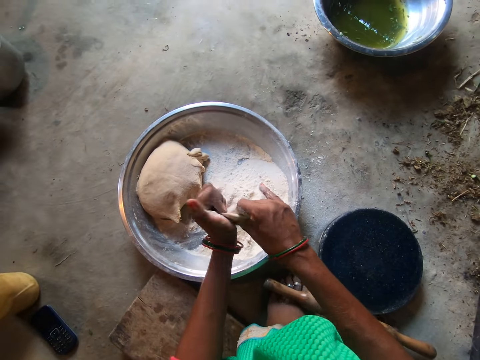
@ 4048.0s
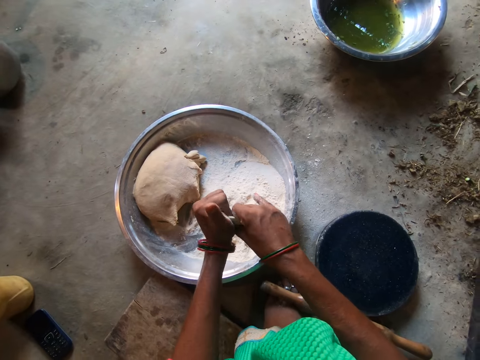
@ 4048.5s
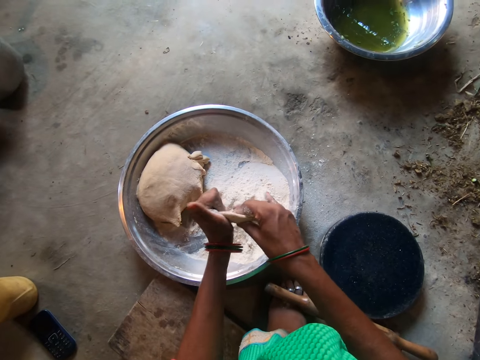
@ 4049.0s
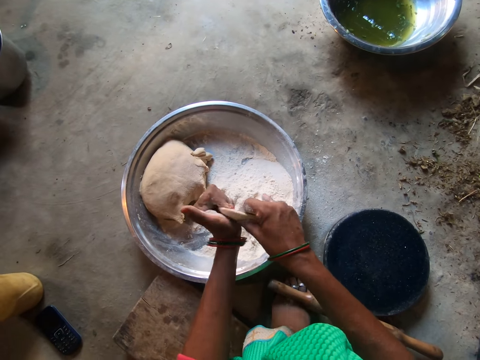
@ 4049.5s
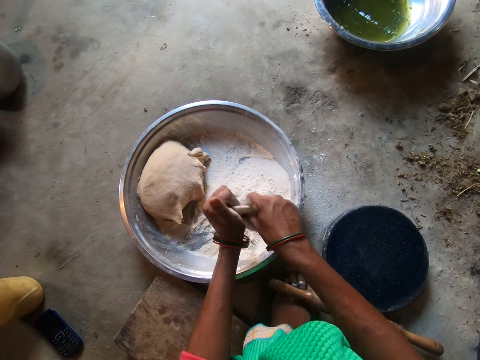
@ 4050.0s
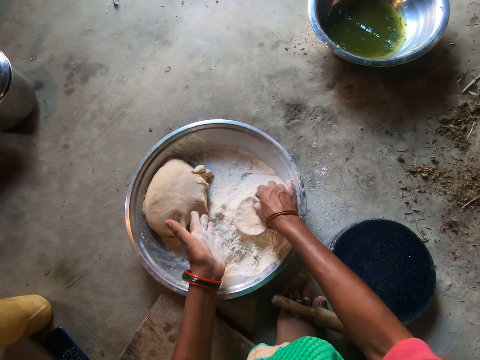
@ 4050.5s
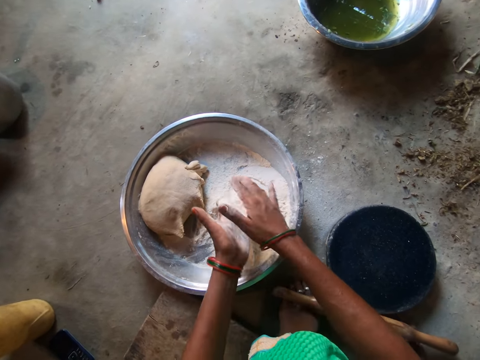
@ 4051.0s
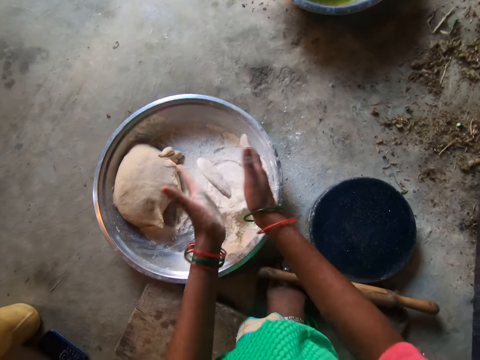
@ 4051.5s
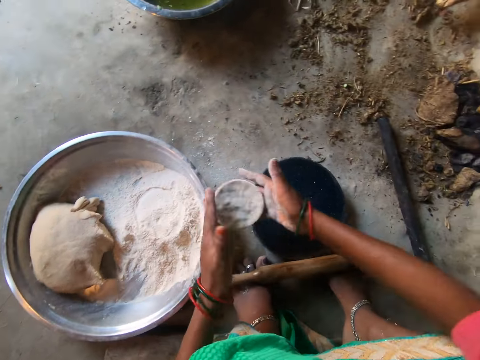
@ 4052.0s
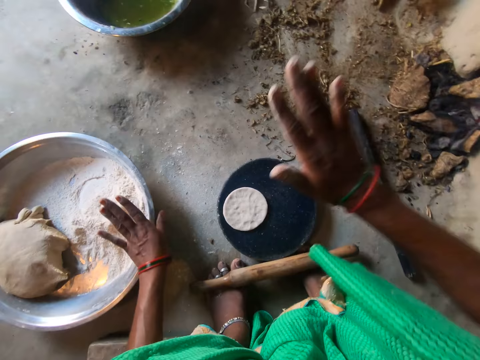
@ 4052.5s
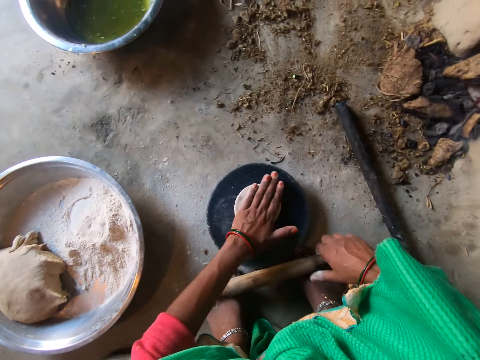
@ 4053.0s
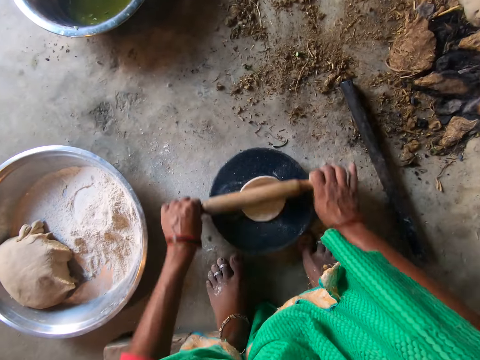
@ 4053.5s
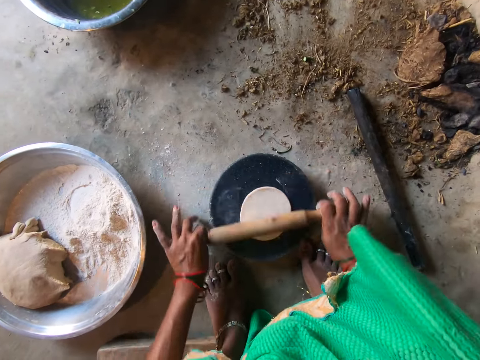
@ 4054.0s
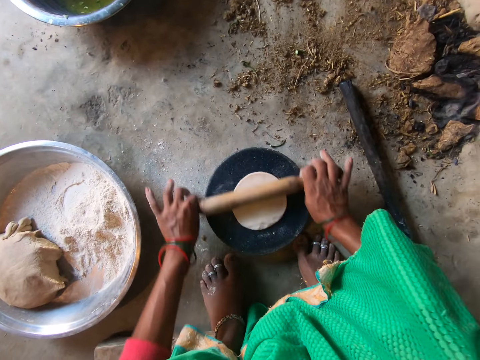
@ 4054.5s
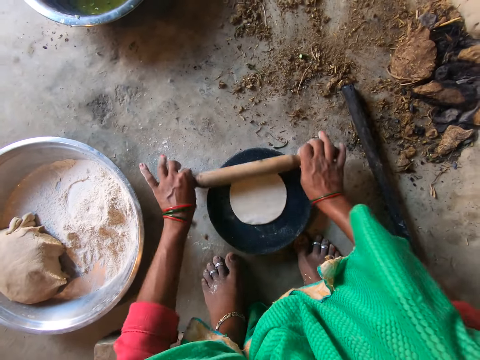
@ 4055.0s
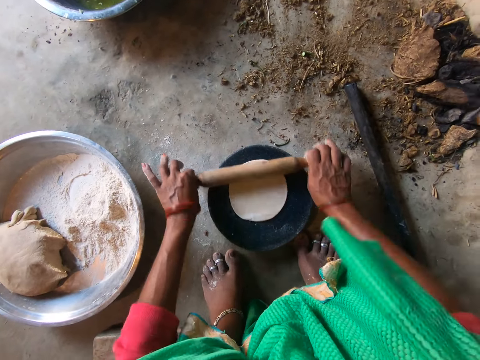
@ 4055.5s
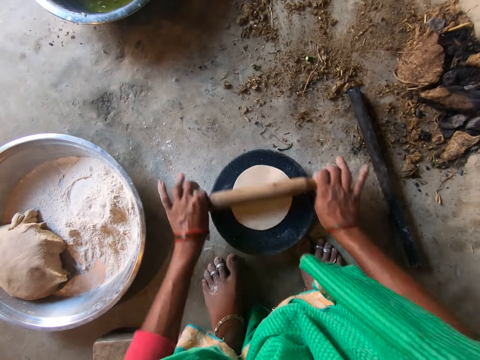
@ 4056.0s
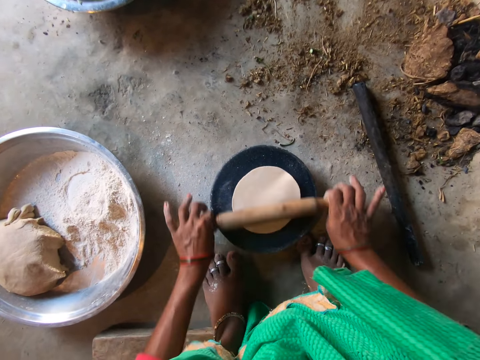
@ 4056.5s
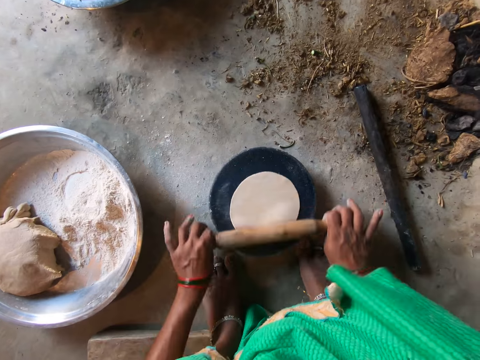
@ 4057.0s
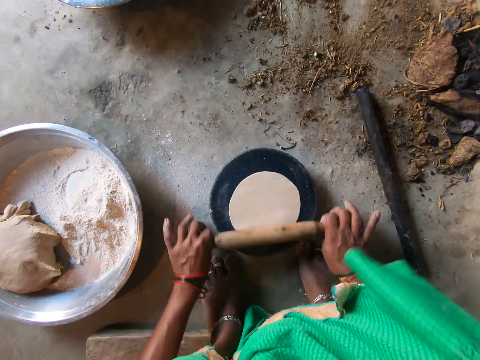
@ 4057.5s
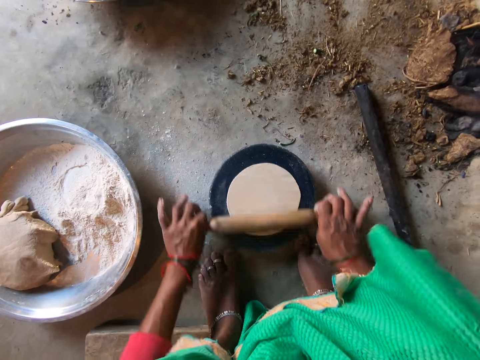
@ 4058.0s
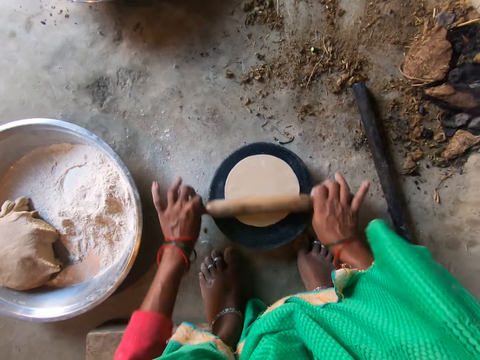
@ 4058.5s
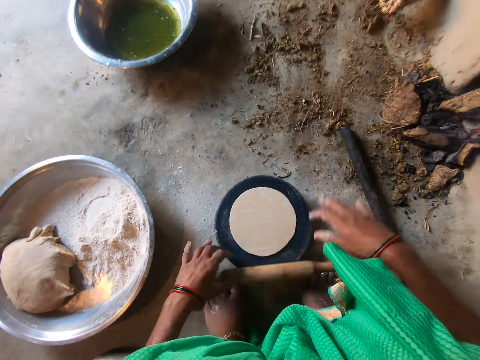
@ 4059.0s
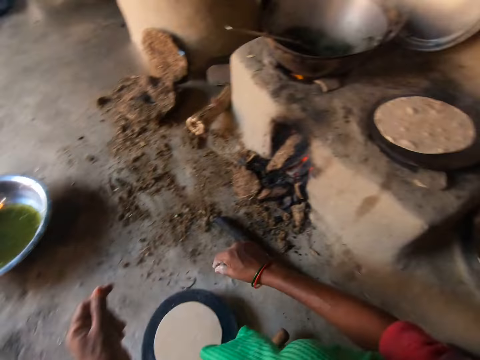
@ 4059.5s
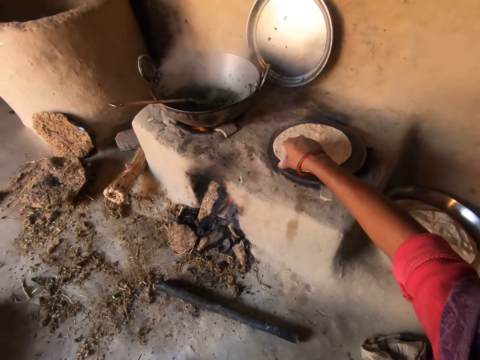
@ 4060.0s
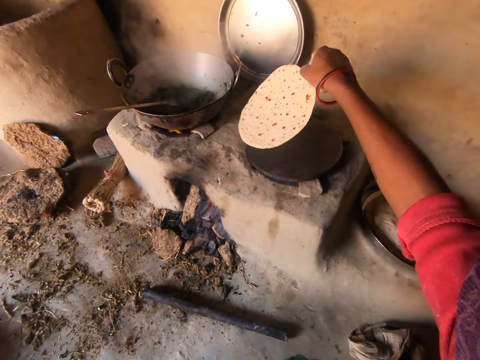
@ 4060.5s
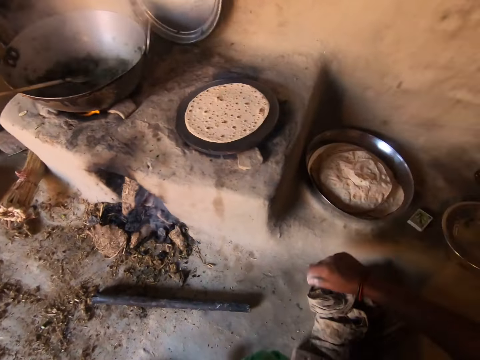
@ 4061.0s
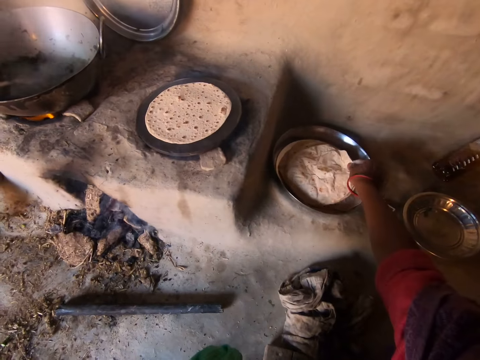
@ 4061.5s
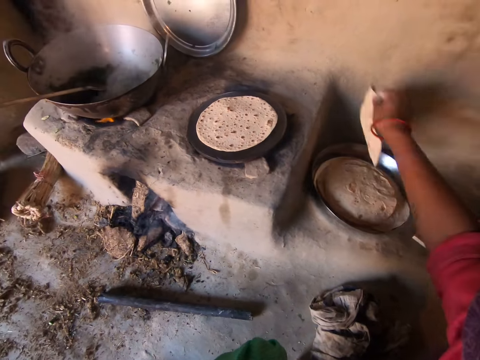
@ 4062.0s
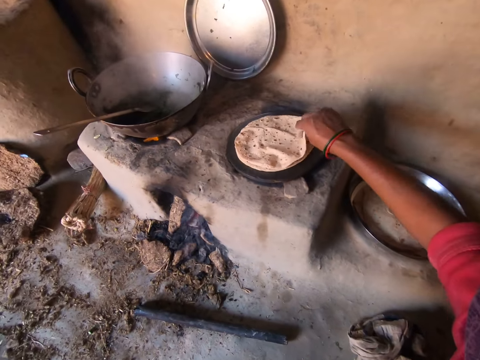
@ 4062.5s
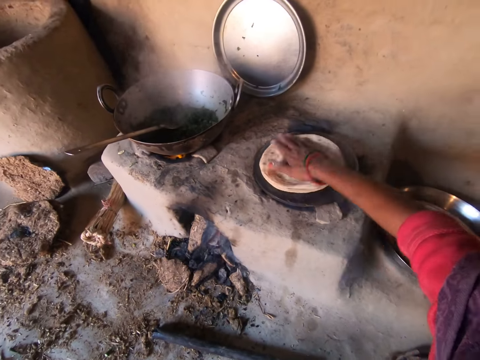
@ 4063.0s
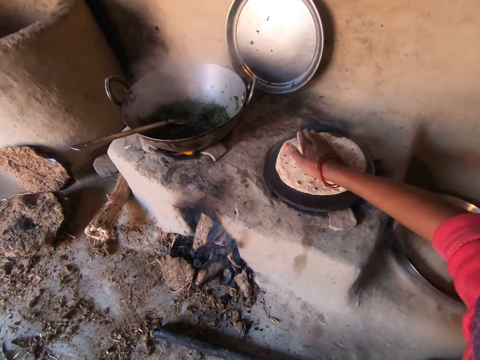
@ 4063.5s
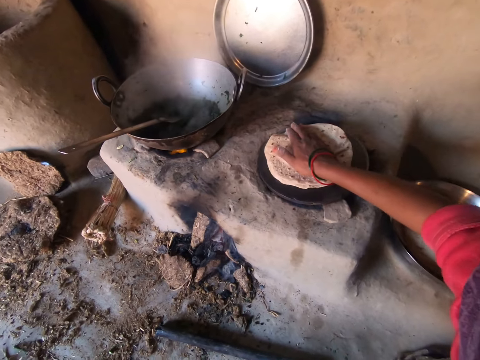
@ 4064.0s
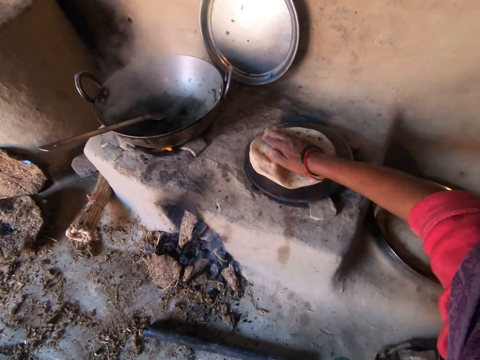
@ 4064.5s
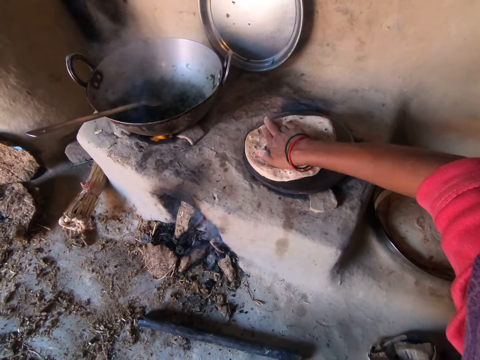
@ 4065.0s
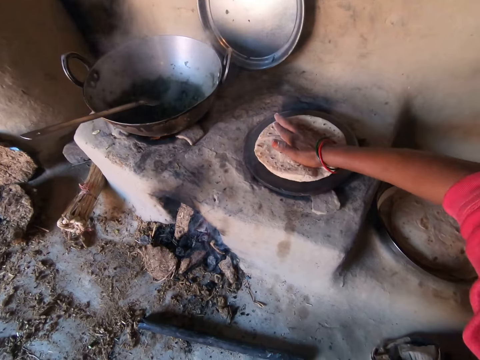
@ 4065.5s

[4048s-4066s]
The camera wearer kneads the dough. She drops the dough on the pan with both hands. She beats the dough with her right hand. She beats the dough with her left hand. She grabs the rolling pin from the floor with her right hand. She rolls the dough on the pan with the rolling pin. She drops the rolling pin on the floor. She dusts her hands. She turns over the dough on the hot plate with her right hand. She picks up a chapati from the tray on the floor with her right hand. She places the chapati on the hot plate with her right hand. She rotates the chapati on the hot plate with her right hand.

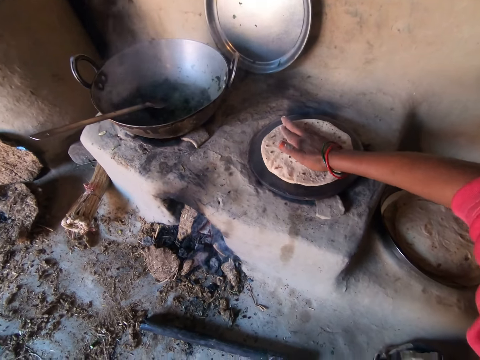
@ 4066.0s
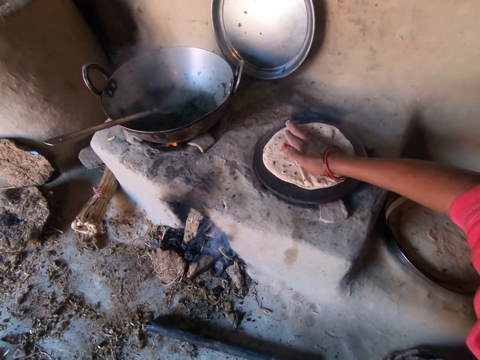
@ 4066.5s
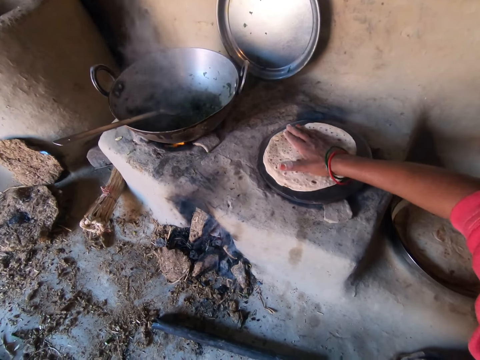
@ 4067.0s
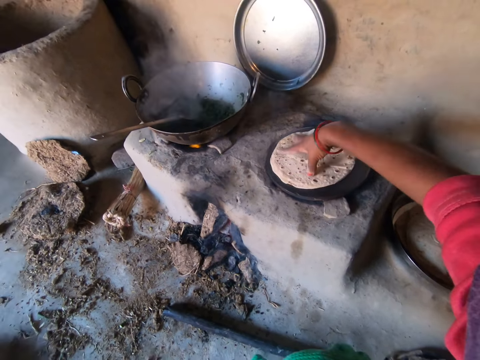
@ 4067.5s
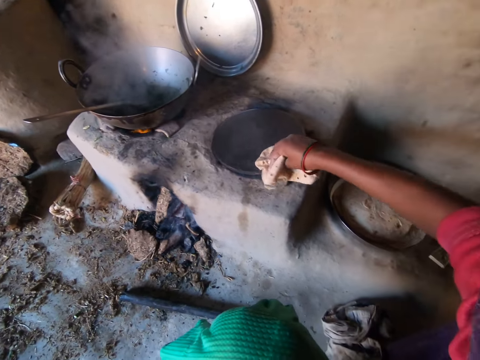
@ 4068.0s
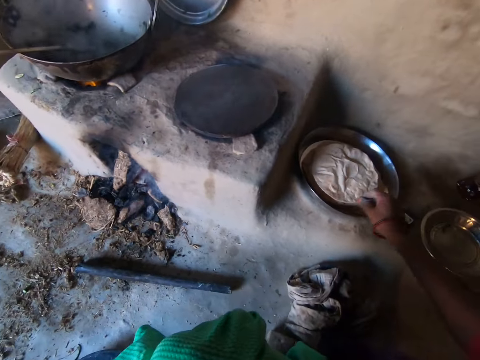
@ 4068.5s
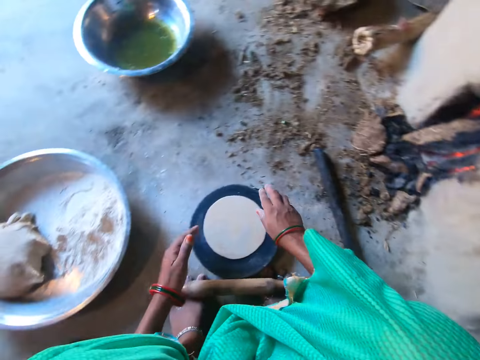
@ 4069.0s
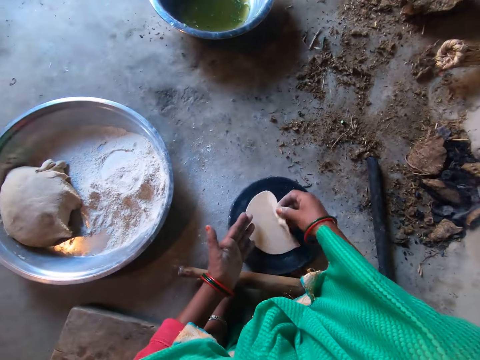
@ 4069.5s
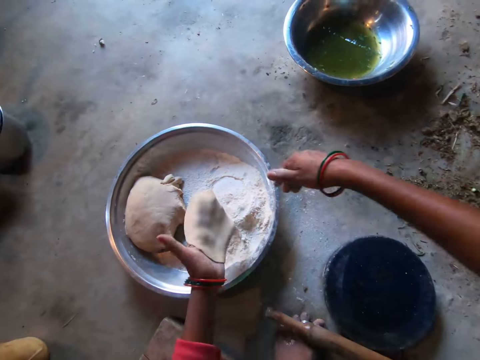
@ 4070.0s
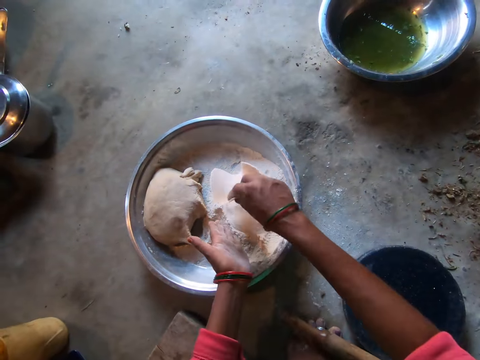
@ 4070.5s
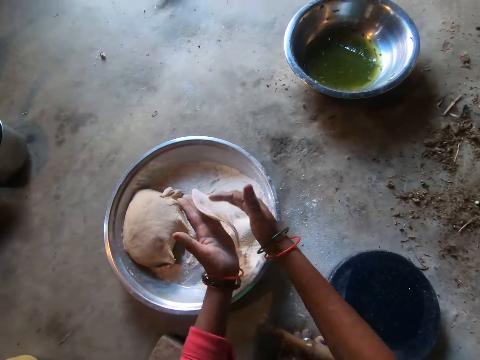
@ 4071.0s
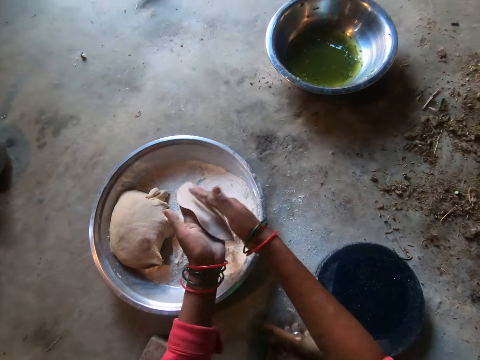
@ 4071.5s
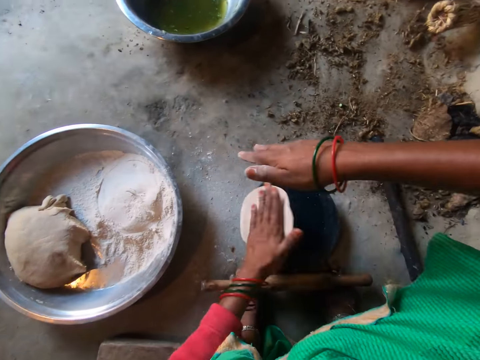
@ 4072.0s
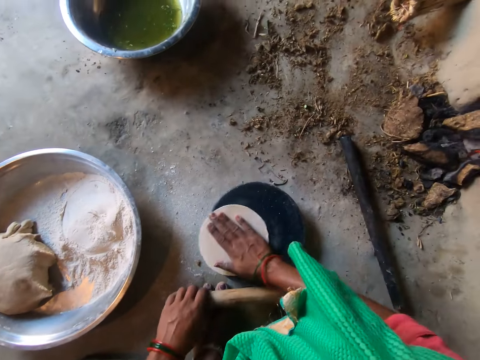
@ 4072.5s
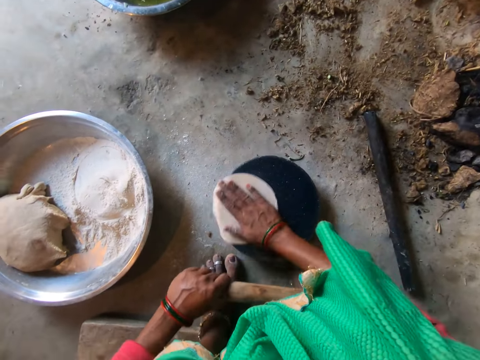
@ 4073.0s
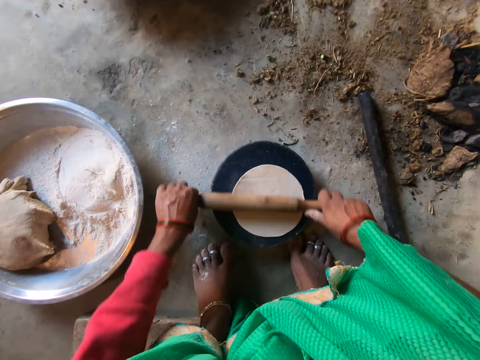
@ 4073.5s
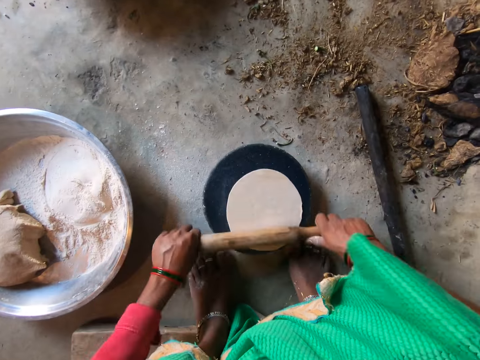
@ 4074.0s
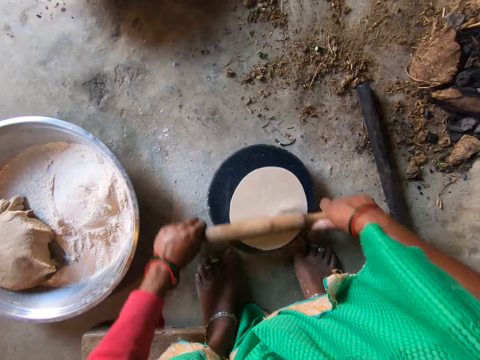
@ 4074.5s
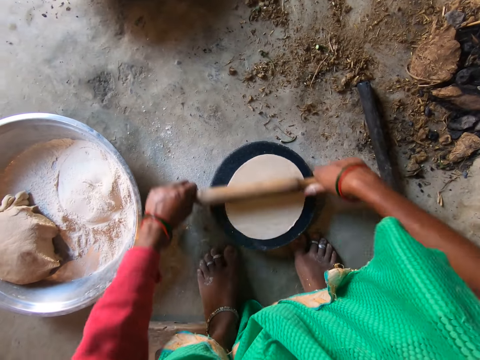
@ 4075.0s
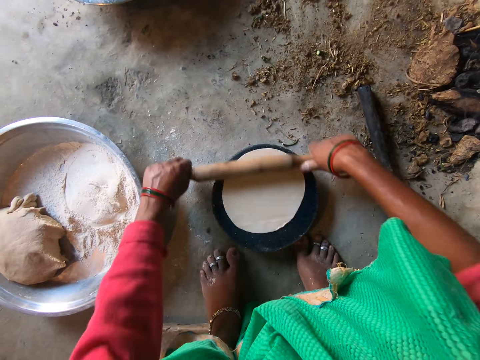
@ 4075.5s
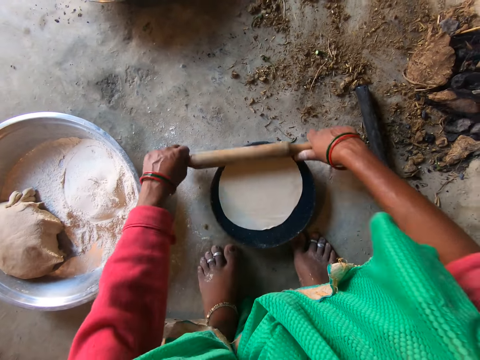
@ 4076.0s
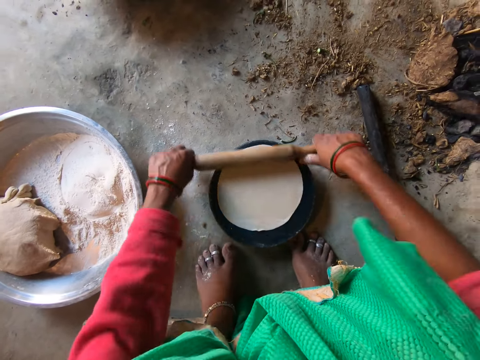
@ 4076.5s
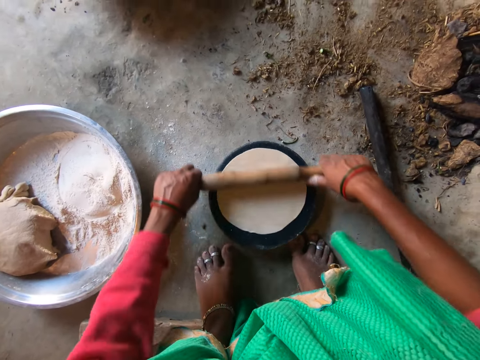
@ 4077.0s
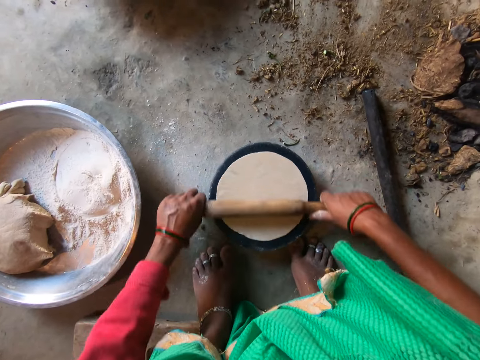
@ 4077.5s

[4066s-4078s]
The camera wearer places a chapati on a steel container. They pick the dough from a rolling wood. They apply flour on the dough. They hit the dough on the palms. They knead the dough. They hit the dough on the rolling wood. They roll the dough on the rolling wood with a rolling pin.
